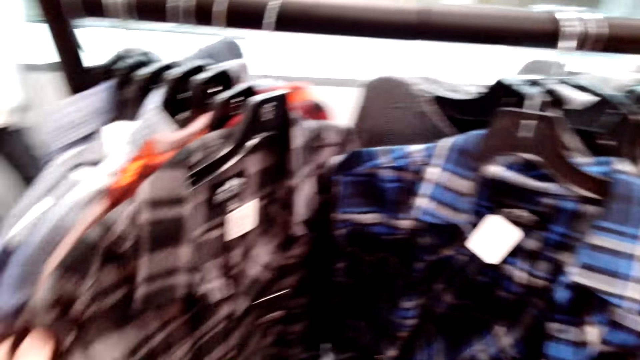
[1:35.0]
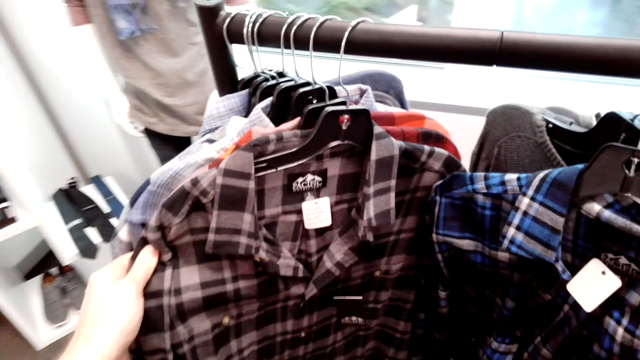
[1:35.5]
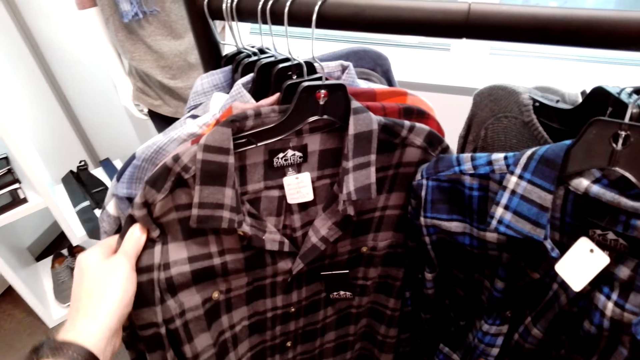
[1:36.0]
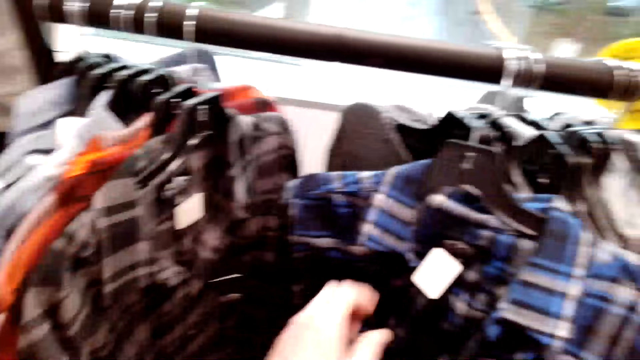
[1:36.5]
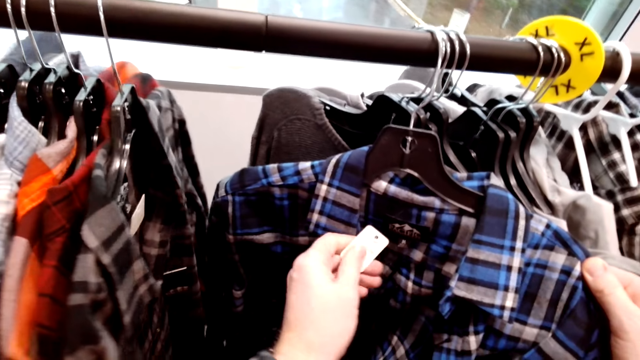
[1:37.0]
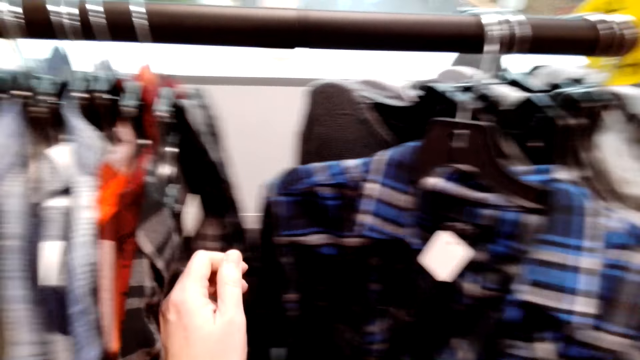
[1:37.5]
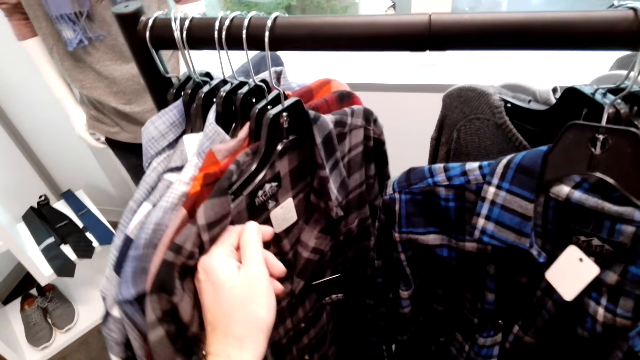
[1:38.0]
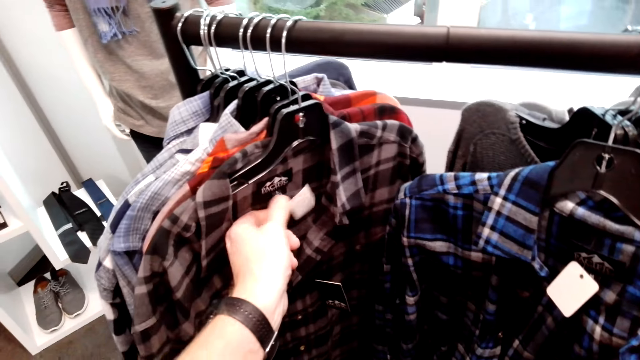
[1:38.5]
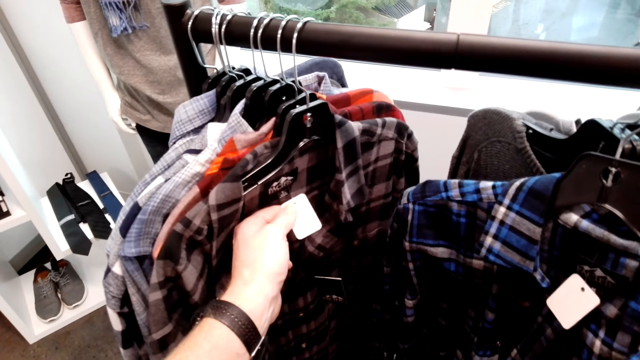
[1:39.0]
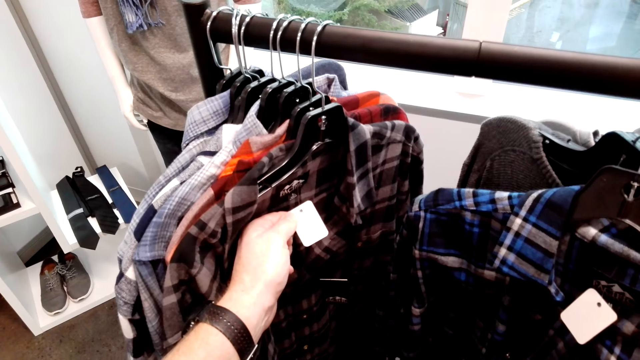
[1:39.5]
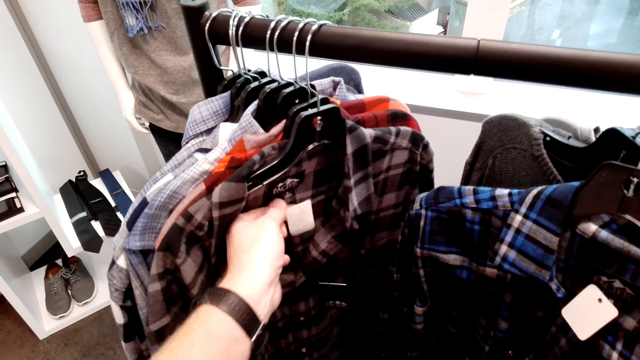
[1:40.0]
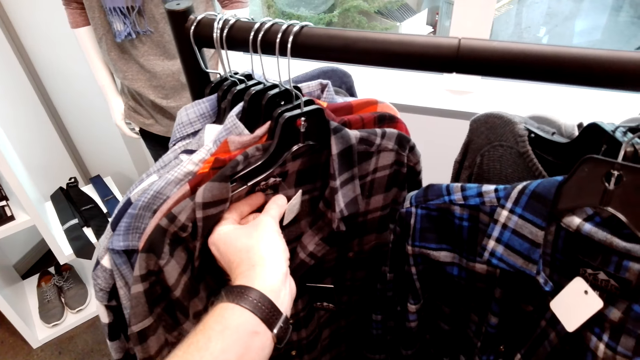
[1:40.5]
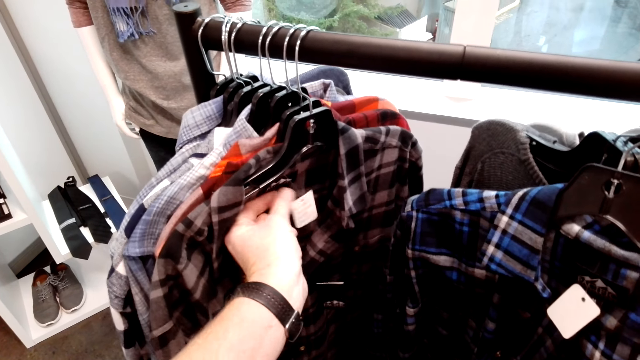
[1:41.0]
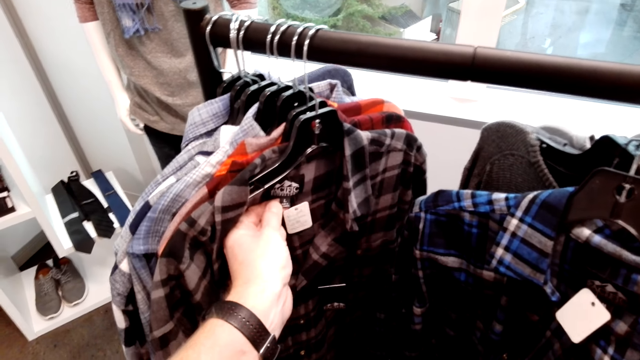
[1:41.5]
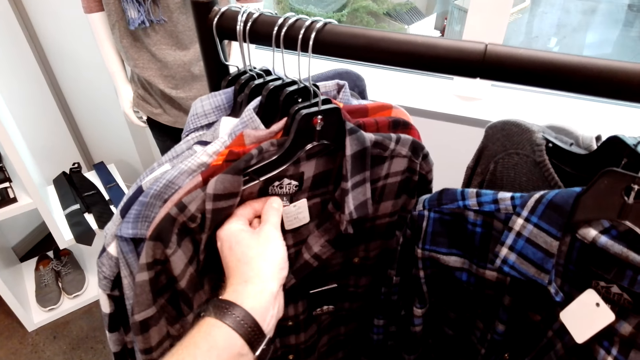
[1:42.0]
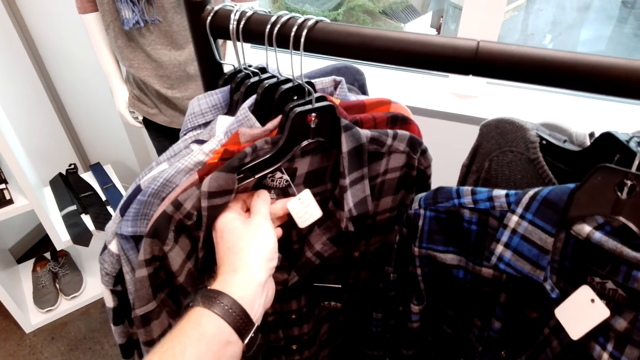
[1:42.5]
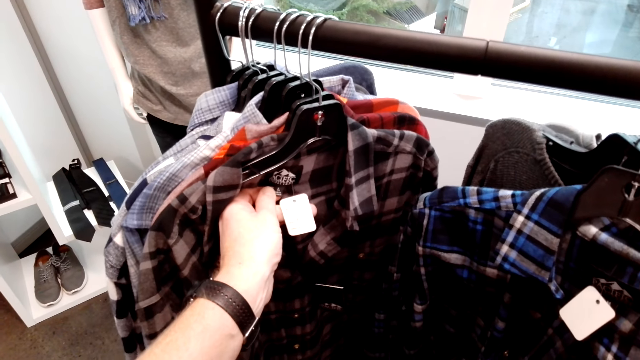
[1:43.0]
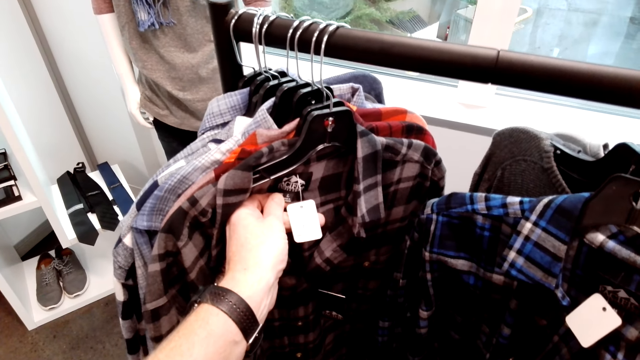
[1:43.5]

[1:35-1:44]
The camera wearer reads the logo on the shirt.

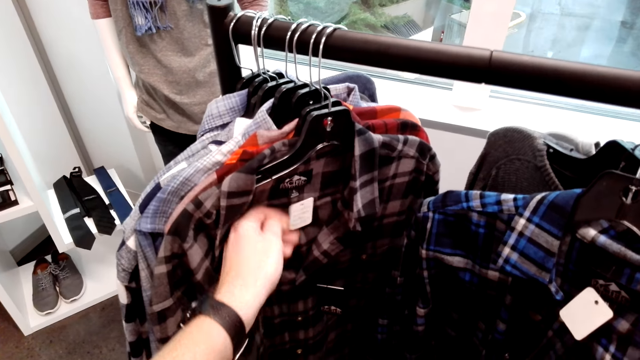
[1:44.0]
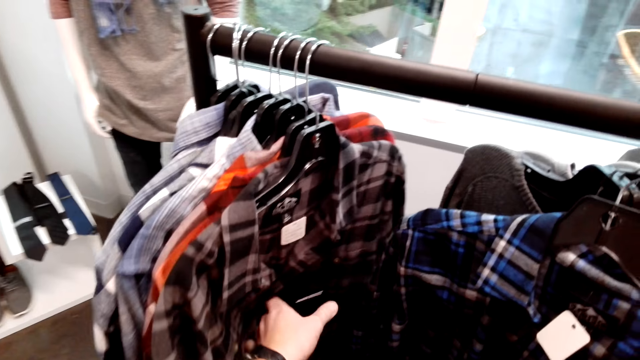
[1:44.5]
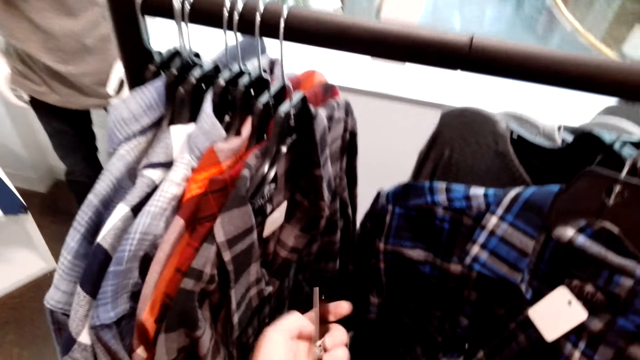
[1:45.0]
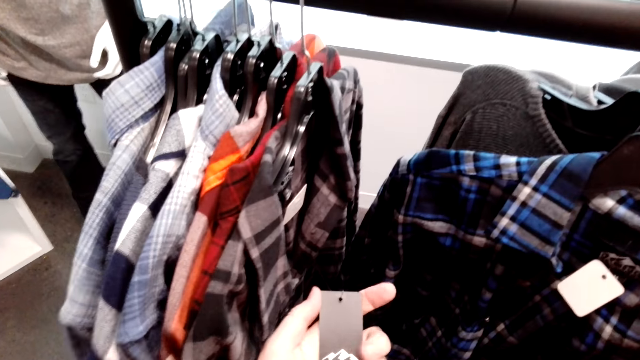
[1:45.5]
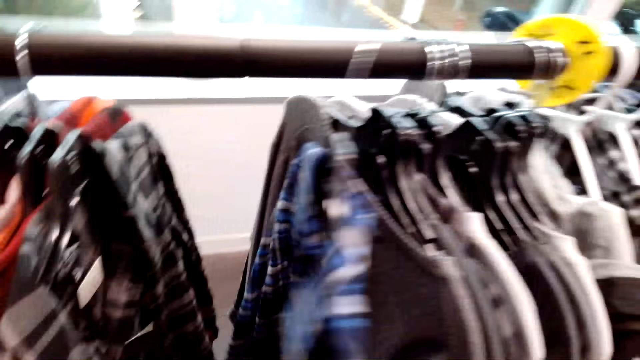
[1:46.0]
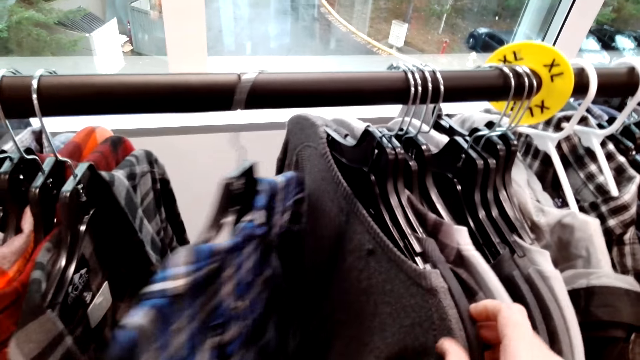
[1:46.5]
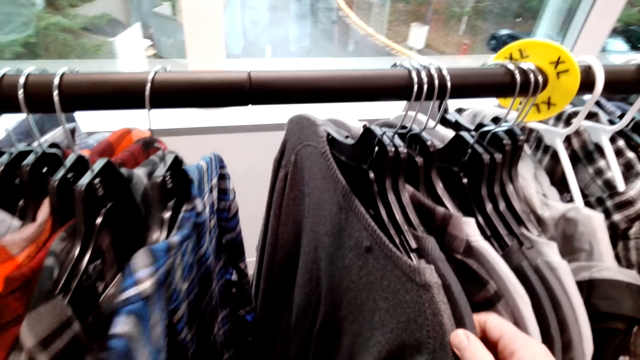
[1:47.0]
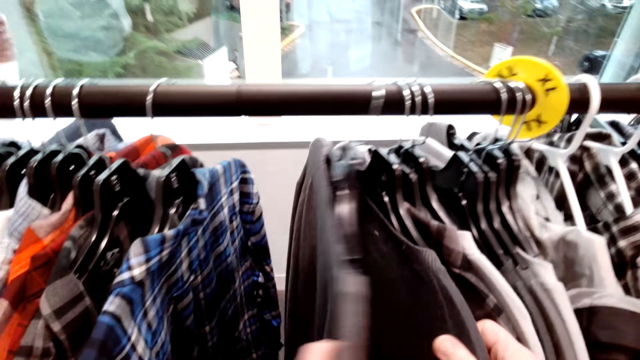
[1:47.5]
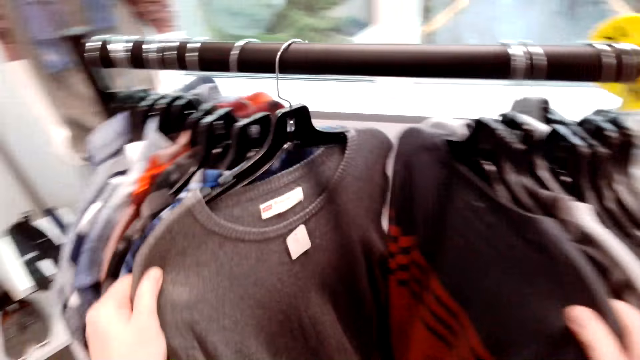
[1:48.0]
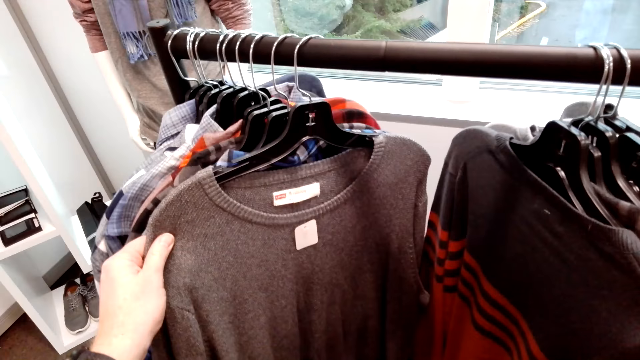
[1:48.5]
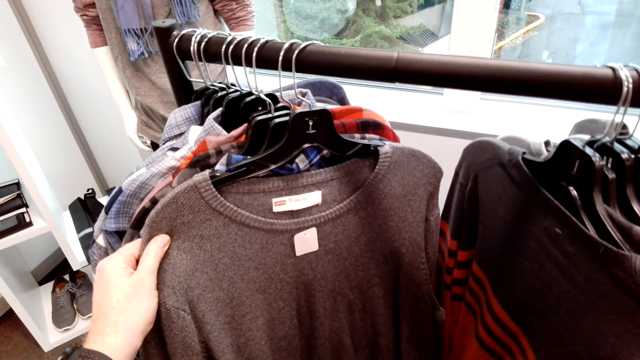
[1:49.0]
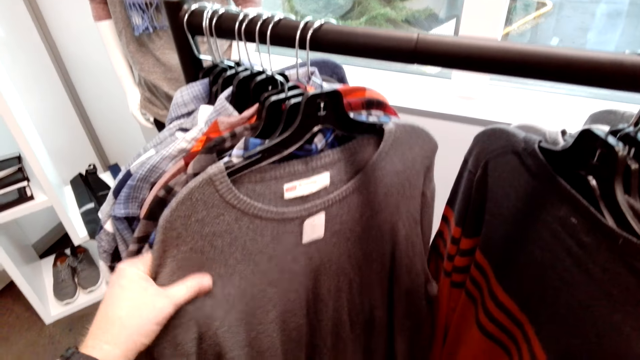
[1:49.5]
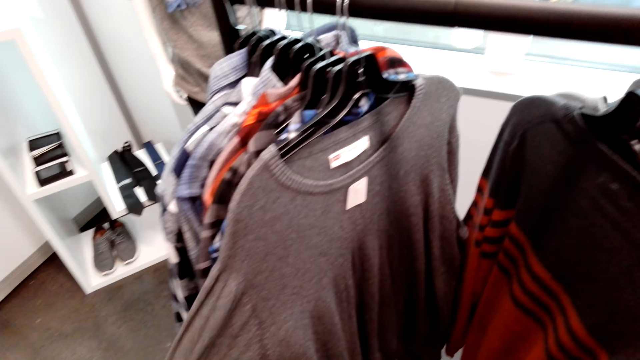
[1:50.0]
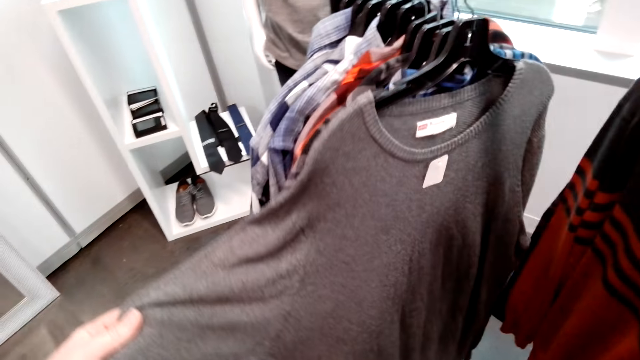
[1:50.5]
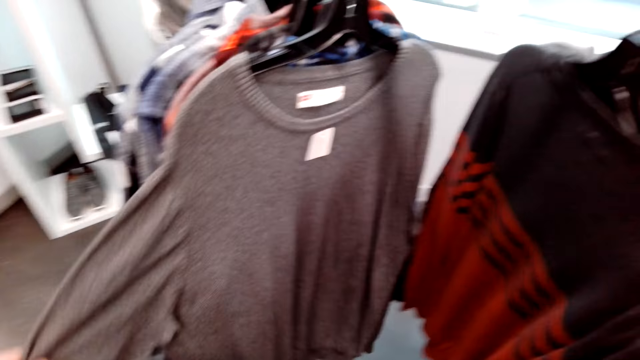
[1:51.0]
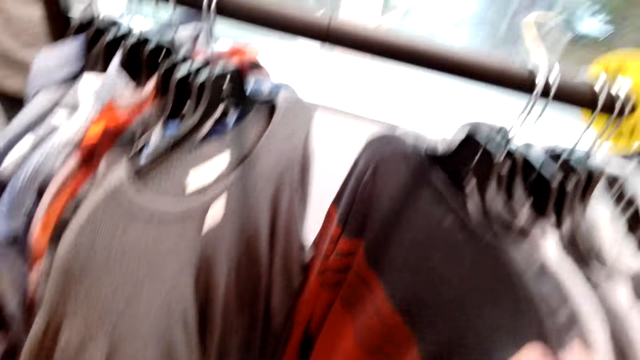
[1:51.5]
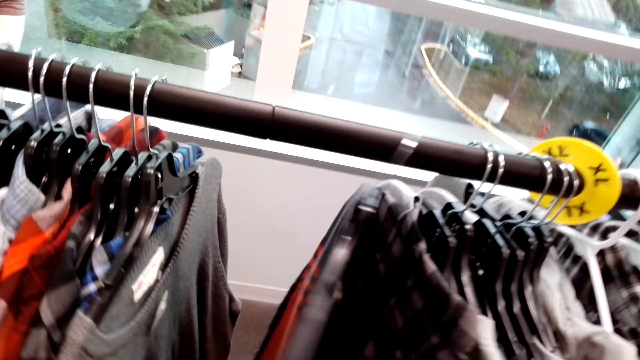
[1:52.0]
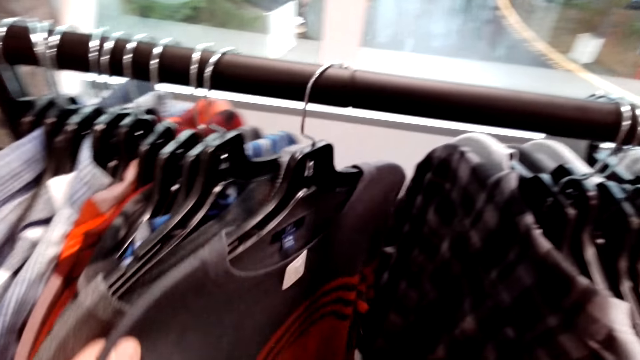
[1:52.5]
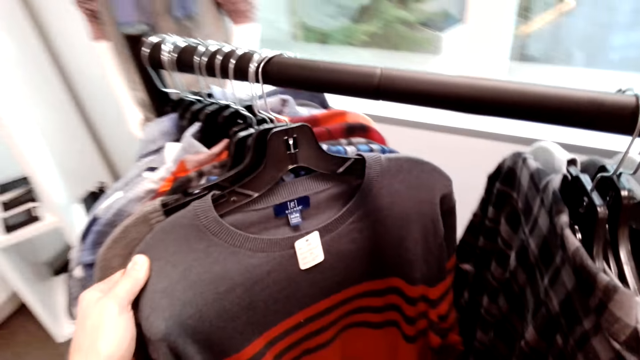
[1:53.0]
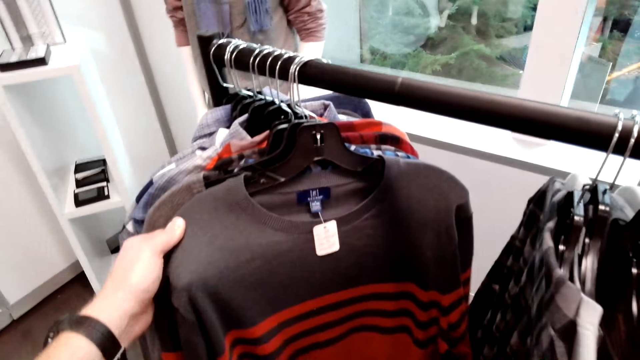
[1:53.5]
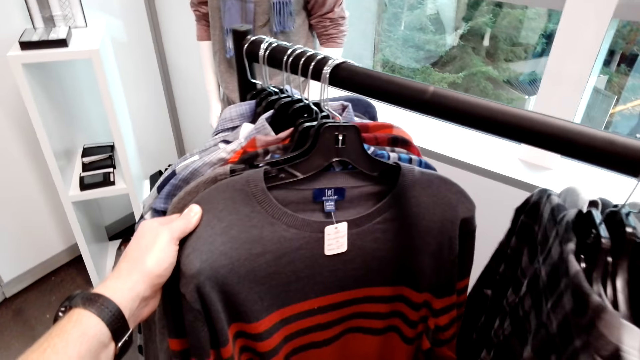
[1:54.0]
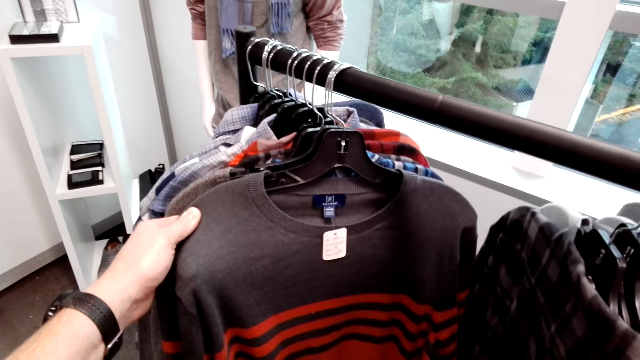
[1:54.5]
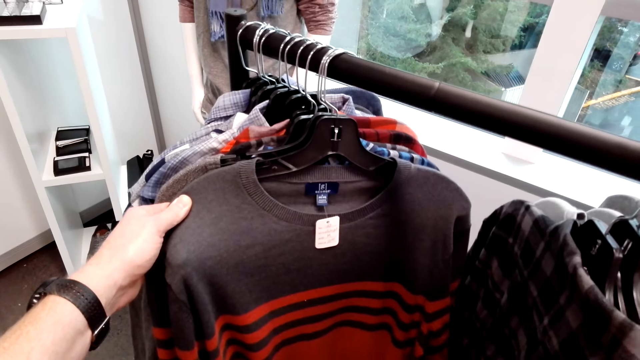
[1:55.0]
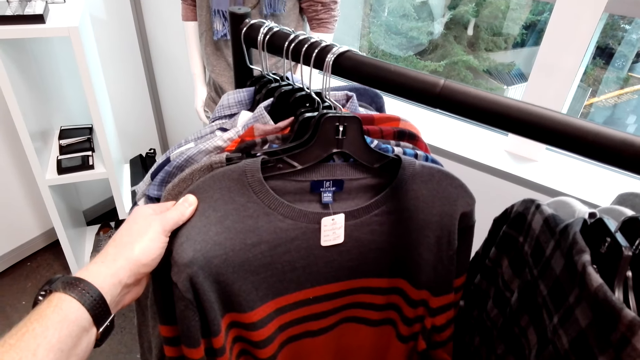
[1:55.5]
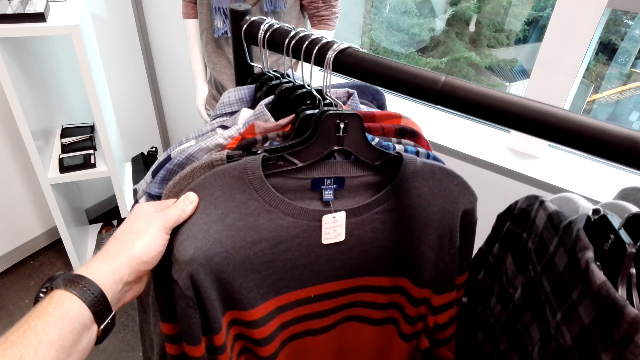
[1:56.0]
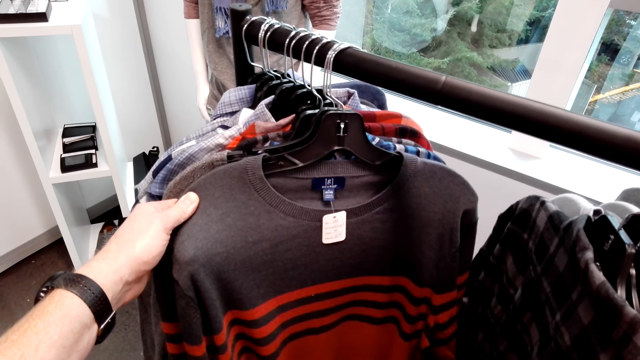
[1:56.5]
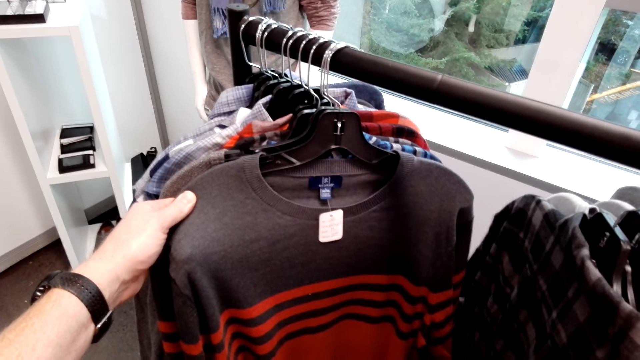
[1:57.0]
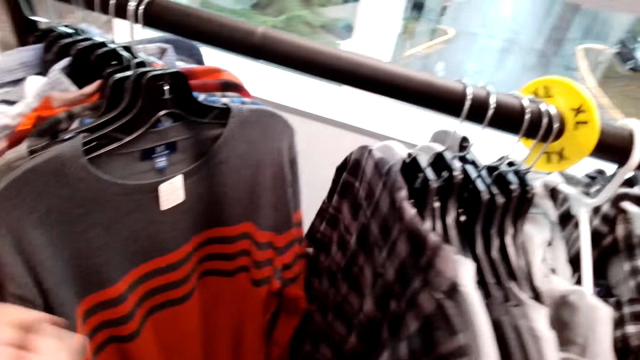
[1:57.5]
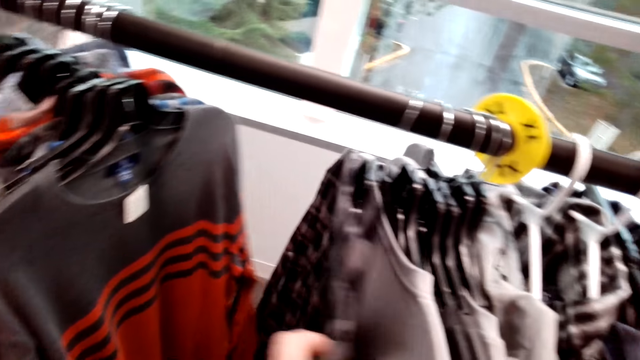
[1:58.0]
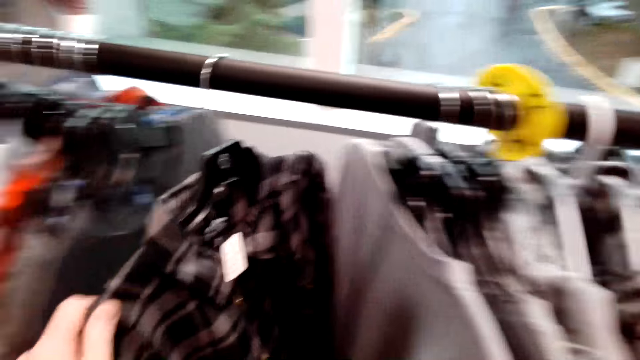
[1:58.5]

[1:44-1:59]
The camera wearer selects the shirts from the cloth rack. They stretch the shirt. They select the shirts from the cloth rack.
